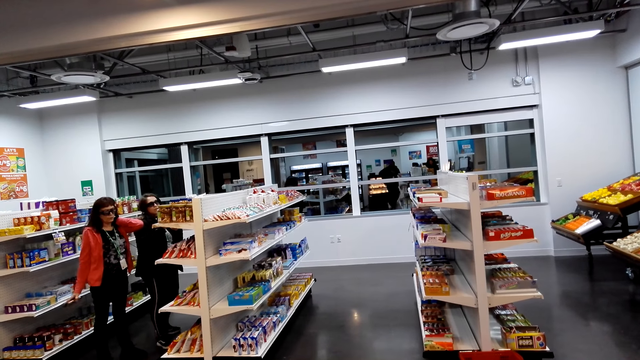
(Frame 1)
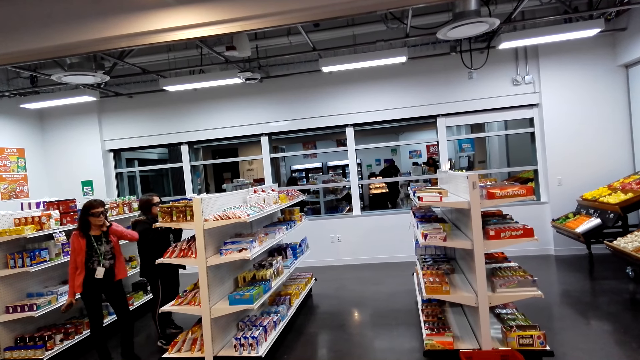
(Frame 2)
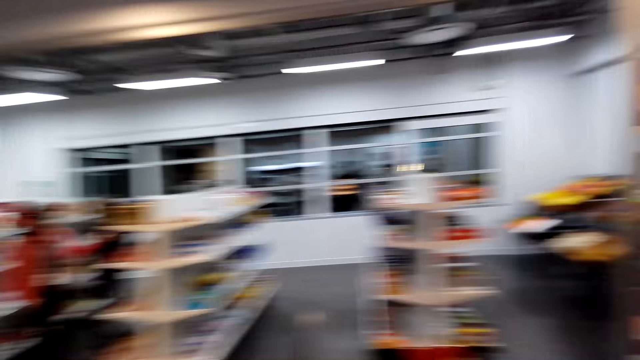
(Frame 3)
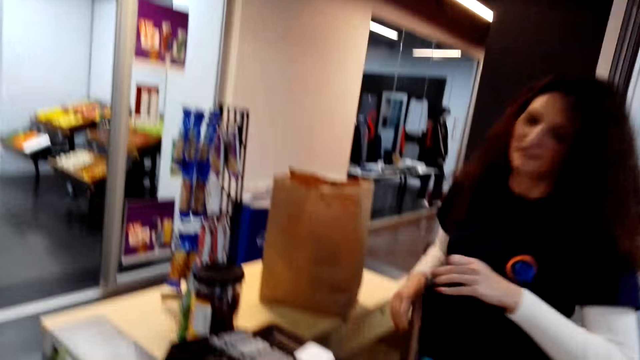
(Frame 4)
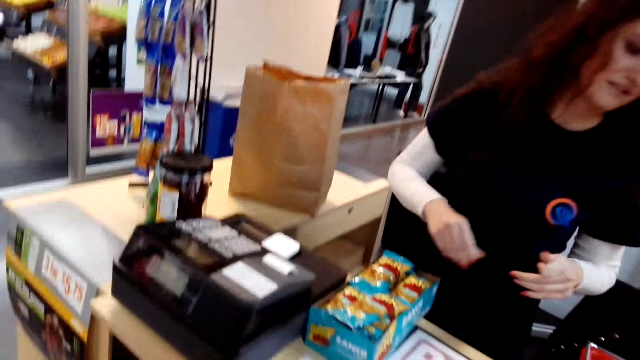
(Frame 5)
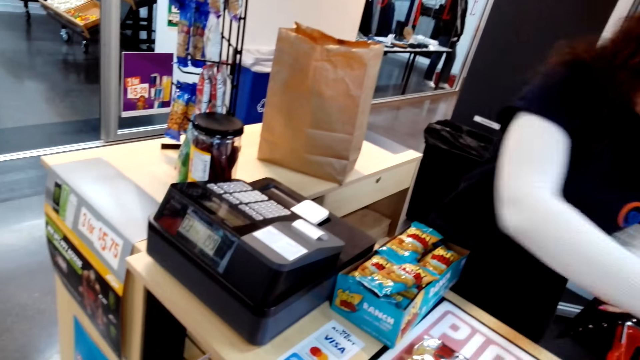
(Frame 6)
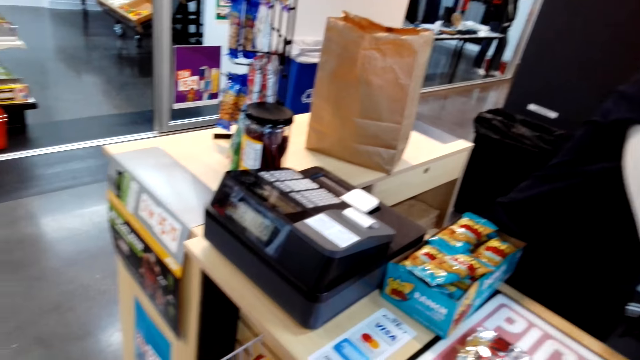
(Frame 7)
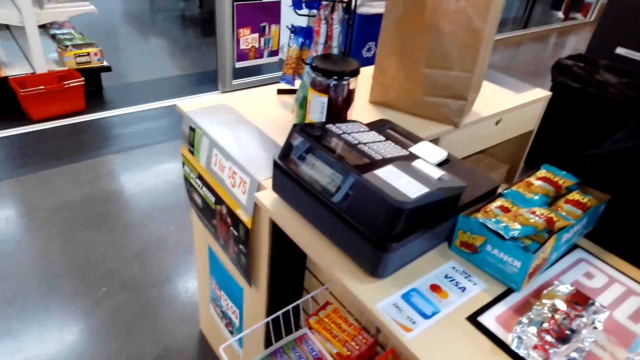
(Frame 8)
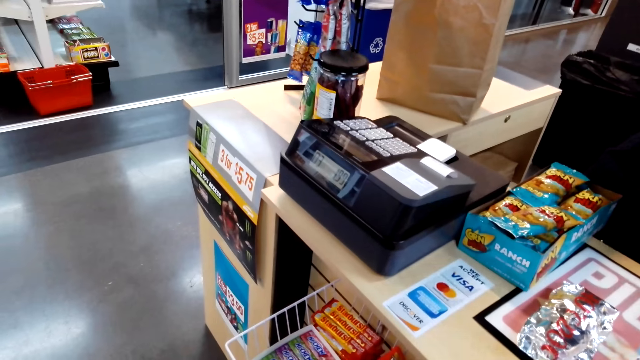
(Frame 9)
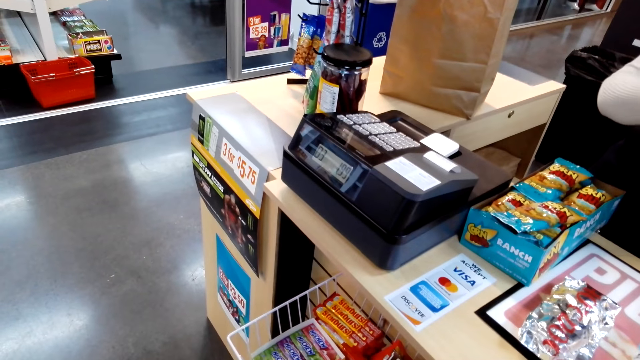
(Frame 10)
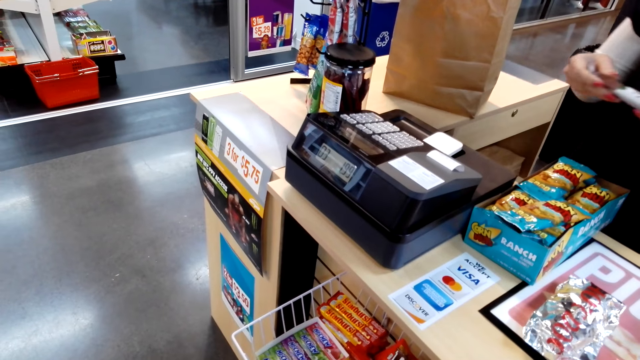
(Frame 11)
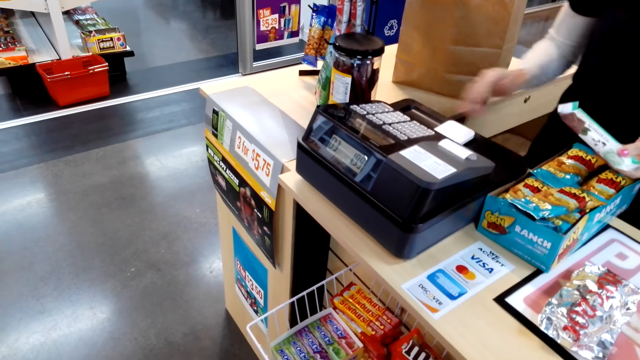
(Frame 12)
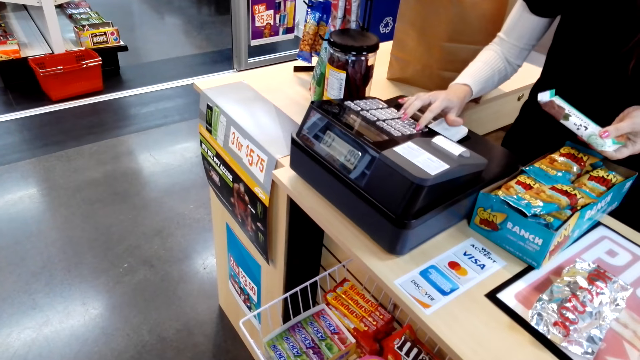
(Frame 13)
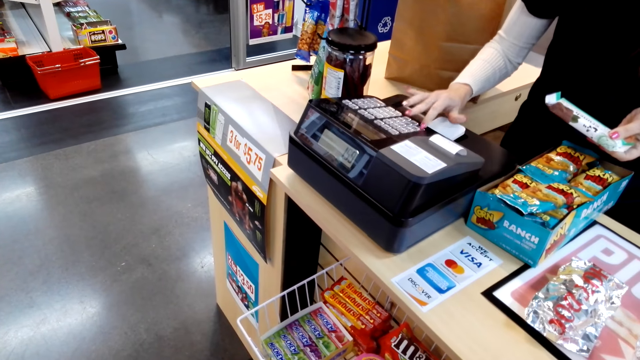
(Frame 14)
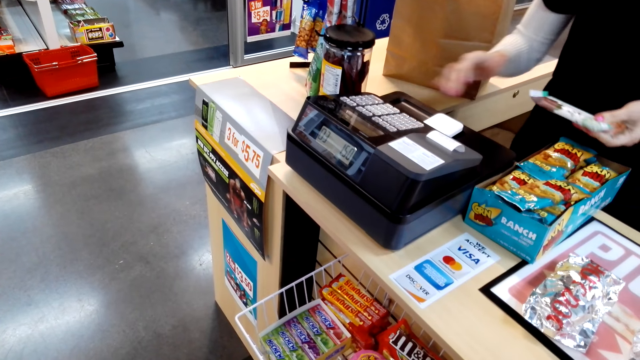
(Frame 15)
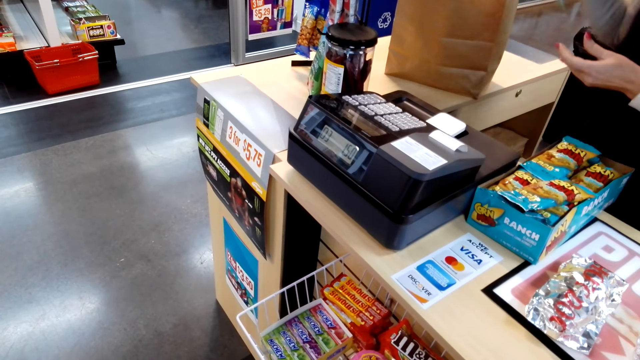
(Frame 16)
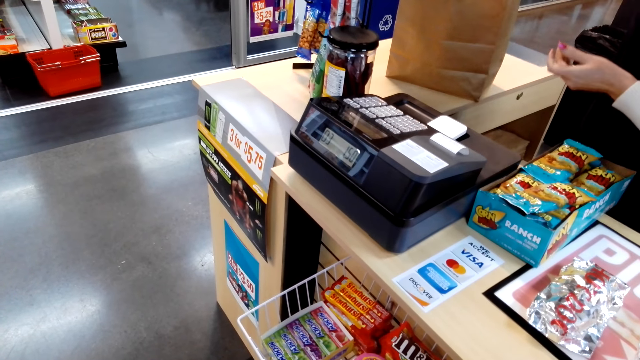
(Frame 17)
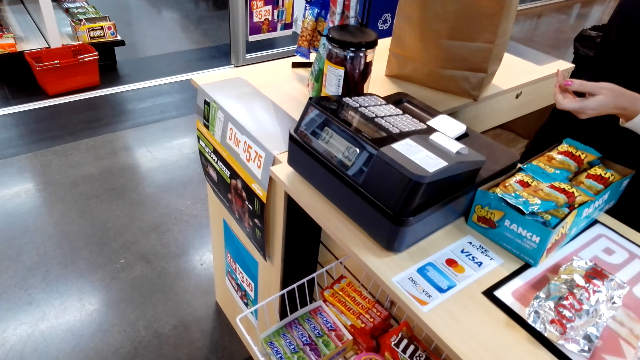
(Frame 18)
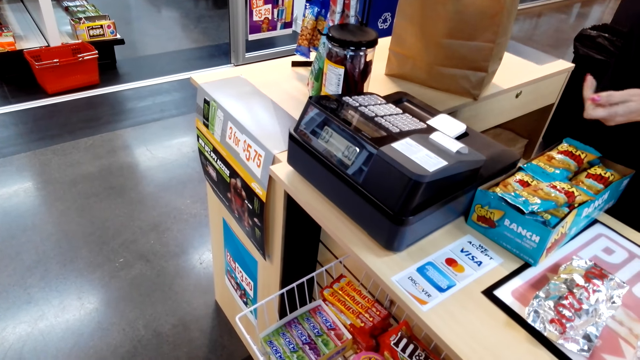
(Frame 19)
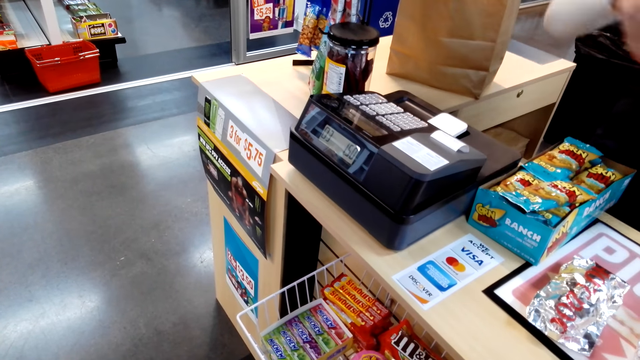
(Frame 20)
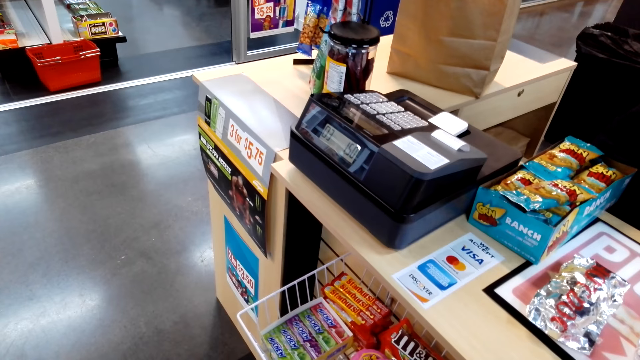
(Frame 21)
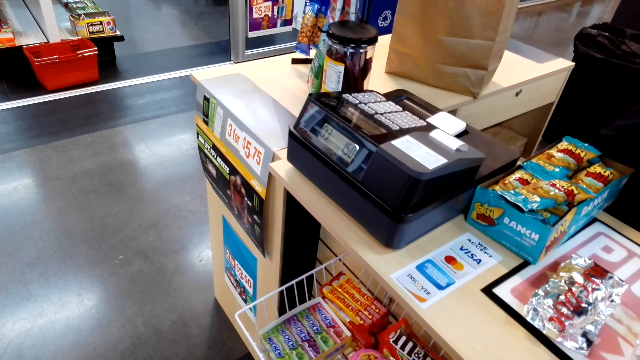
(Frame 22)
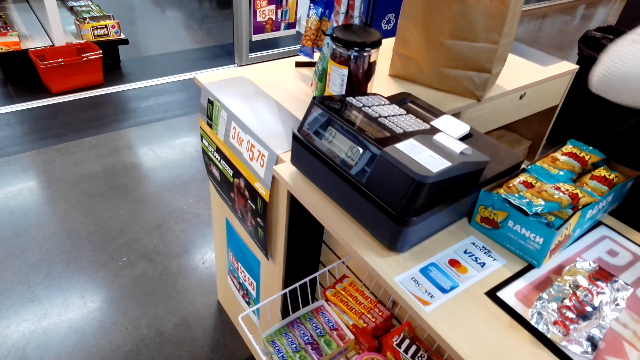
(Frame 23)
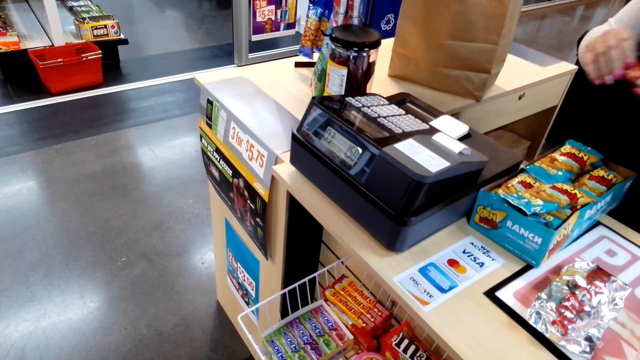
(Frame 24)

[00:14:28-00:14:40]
A cashier bills a box of cookies on a billing machine. The camera wearer observes the cashier billing items.

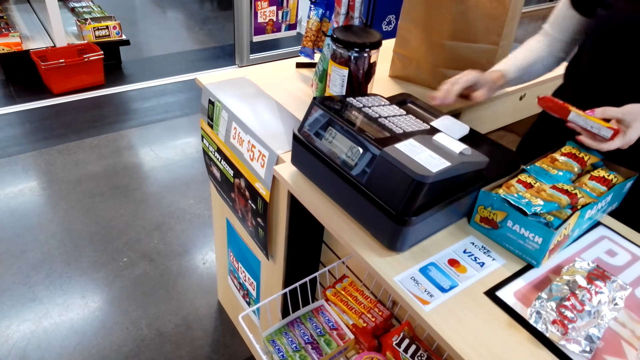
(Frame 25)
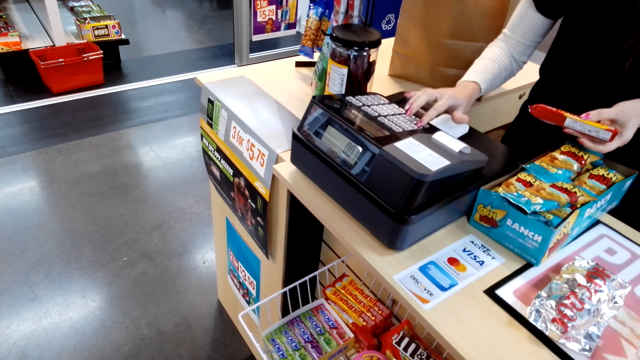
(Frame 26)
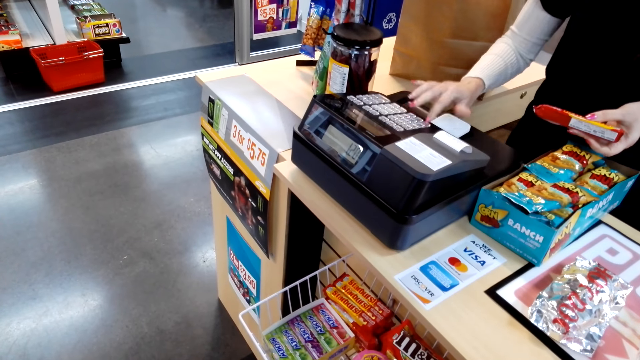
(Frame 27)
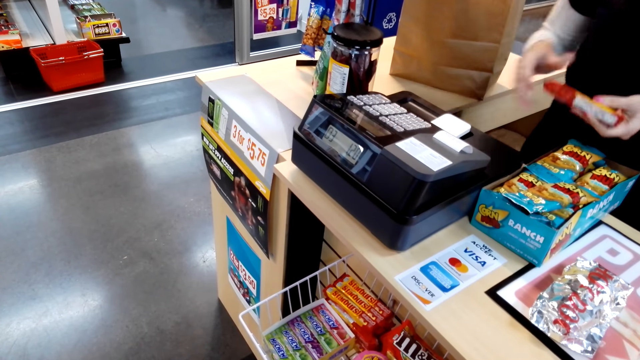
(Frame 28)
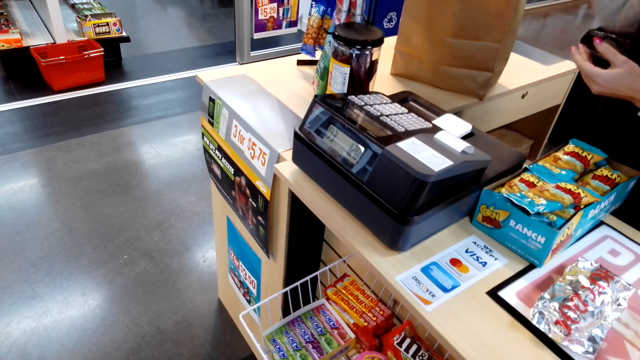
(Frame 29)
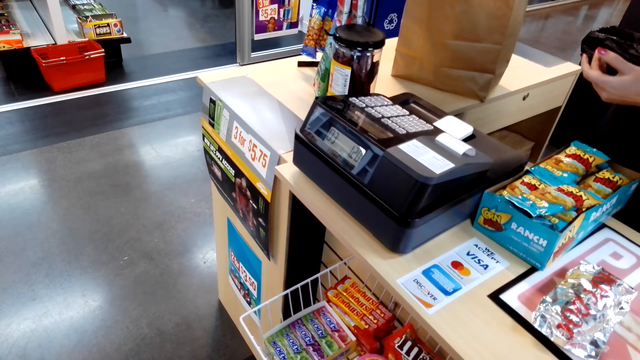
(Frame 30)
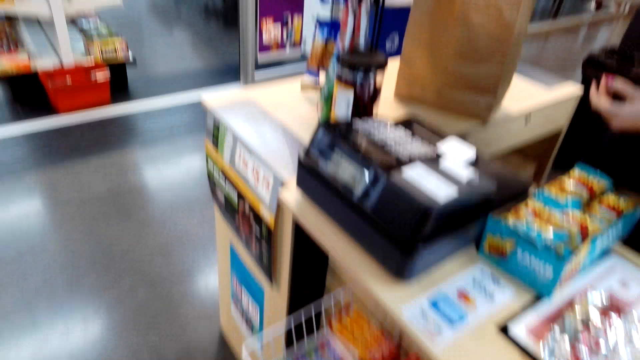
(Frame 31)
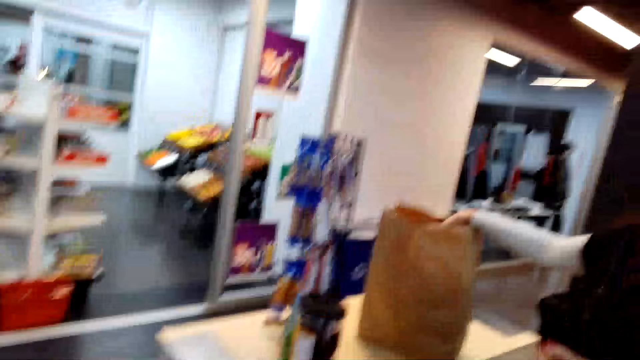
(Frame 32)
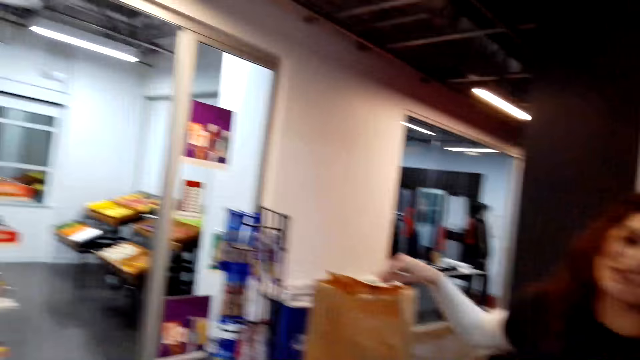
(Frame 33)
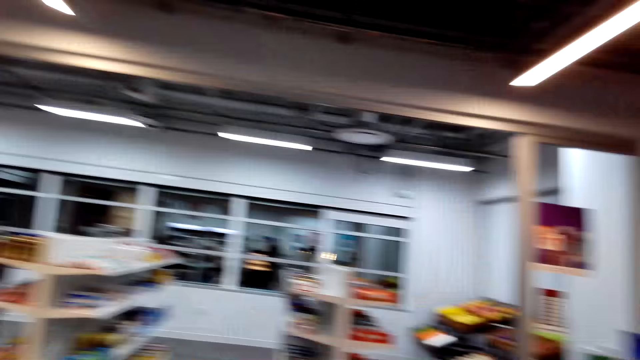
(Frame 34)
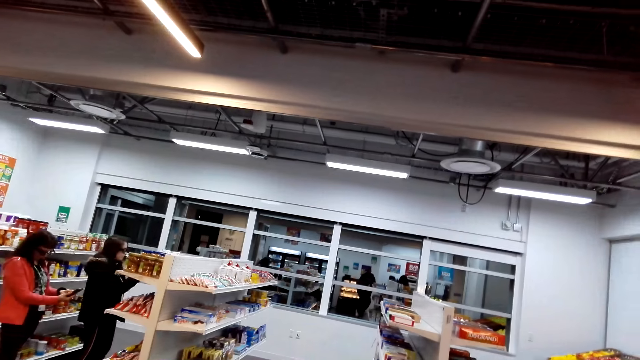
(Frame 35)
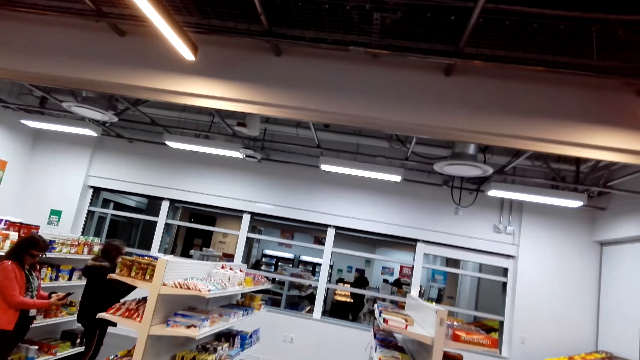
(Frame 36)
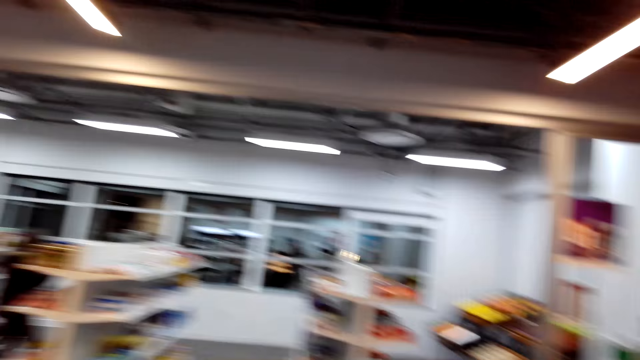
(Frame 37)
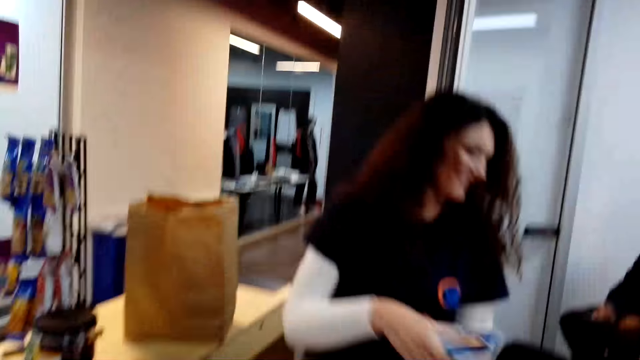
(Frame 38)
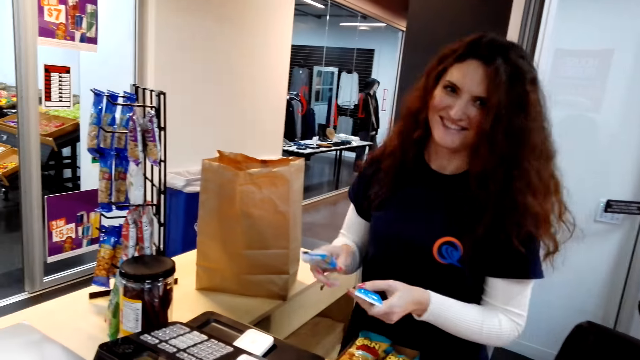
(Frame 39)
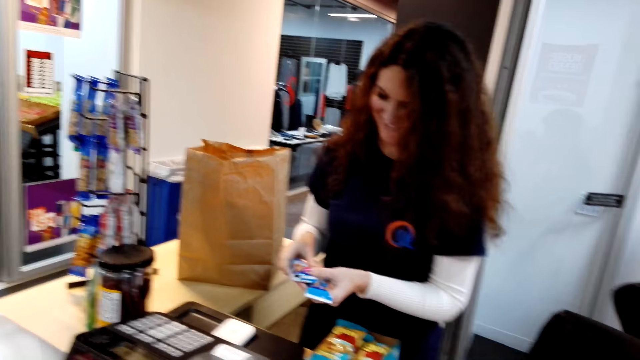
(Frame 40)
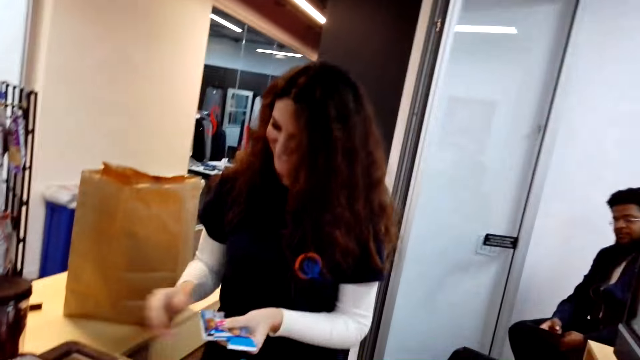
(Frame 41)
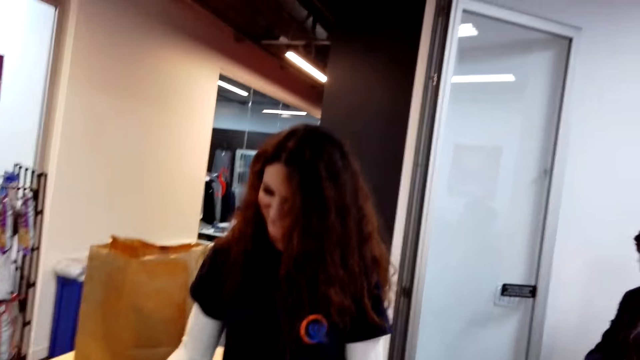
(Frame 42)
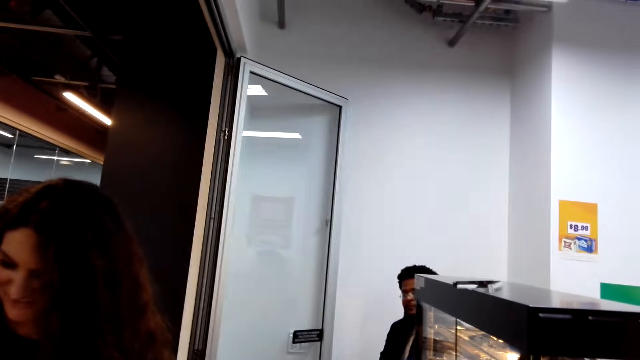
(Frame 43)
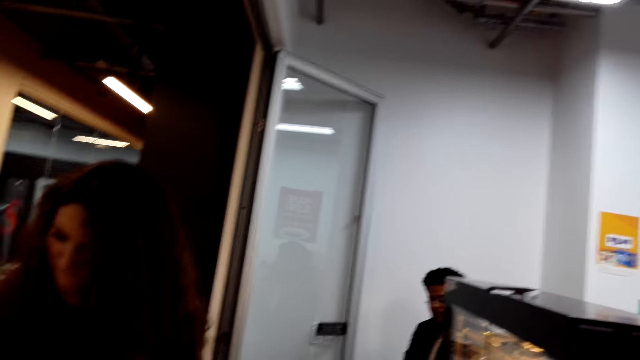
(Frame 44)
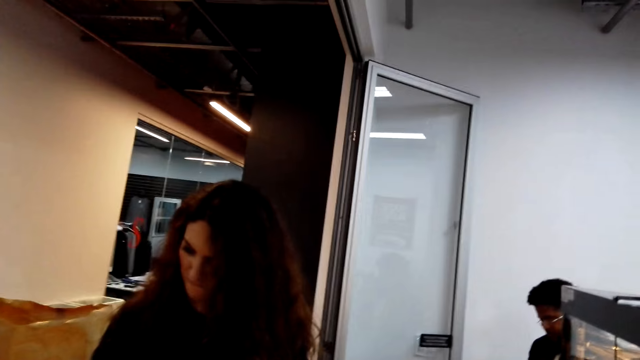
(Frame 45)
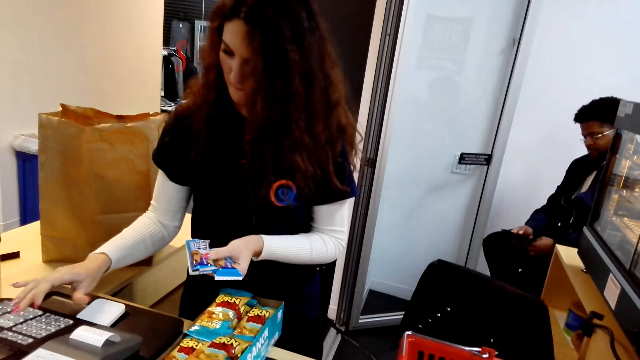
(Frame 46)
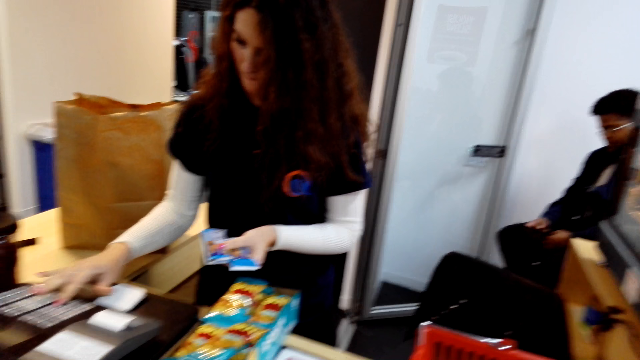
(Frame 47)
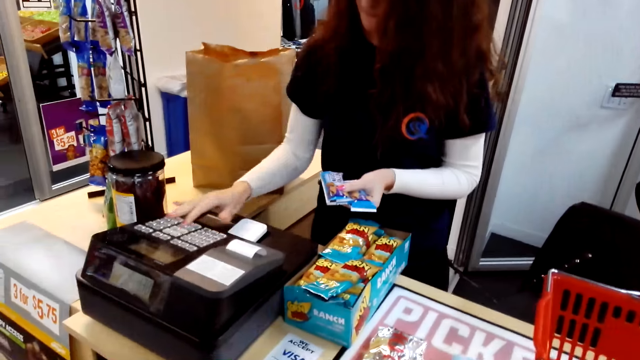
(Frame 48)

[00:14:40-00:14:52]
The camera wearer interacts with the cashier. They look around a shop. The cashier bills items from a shopping basket on a counter with a billing machine.
